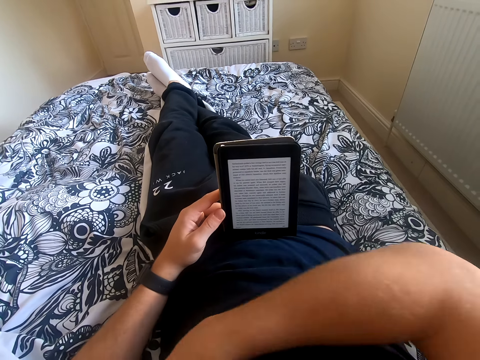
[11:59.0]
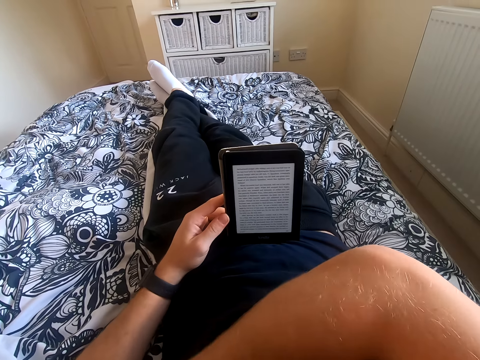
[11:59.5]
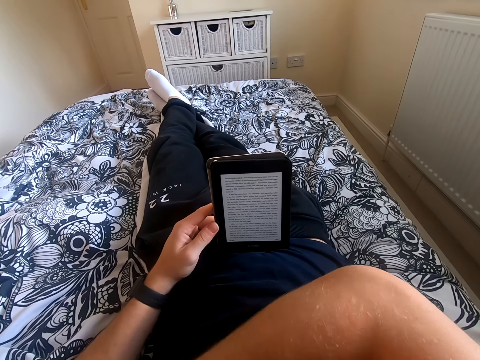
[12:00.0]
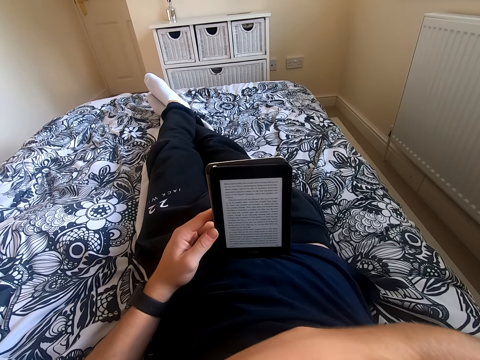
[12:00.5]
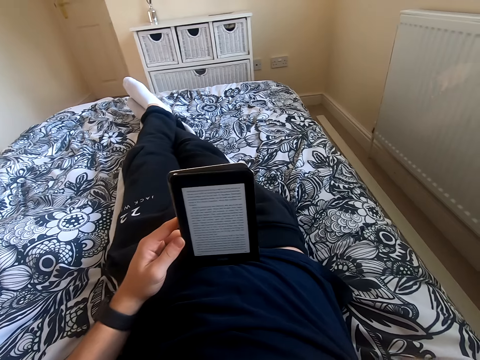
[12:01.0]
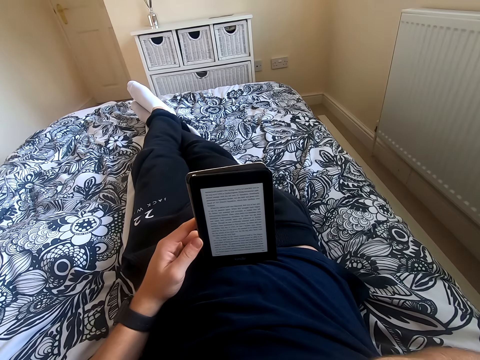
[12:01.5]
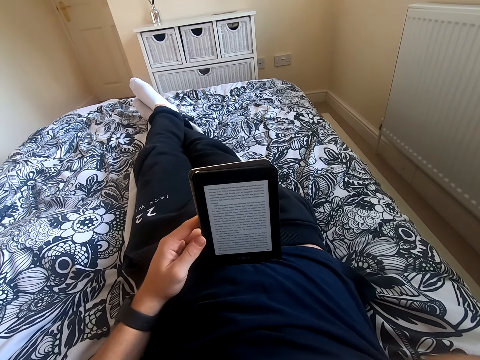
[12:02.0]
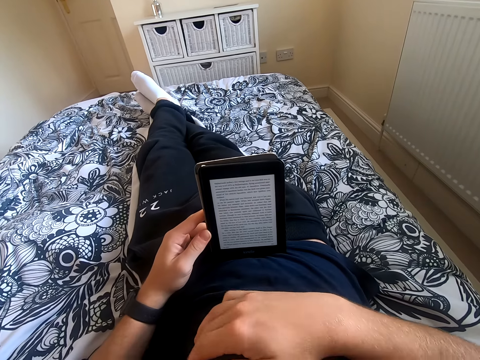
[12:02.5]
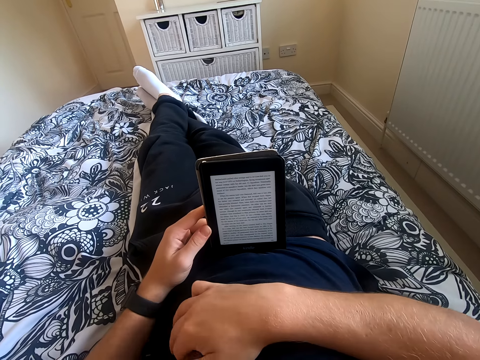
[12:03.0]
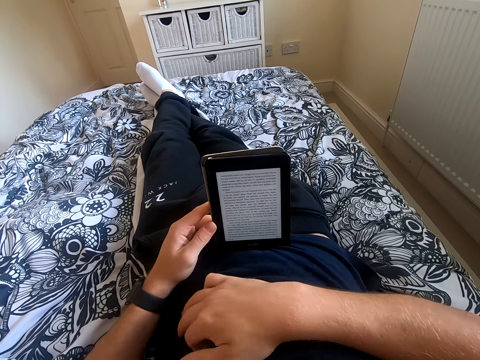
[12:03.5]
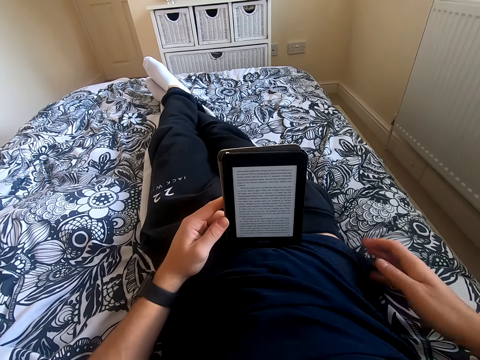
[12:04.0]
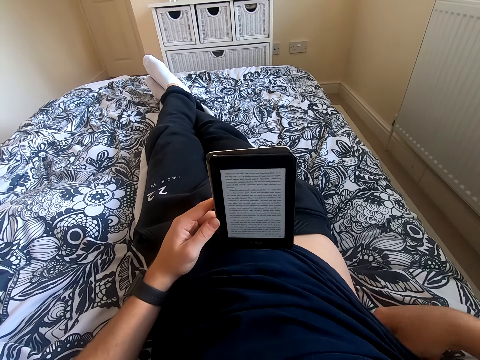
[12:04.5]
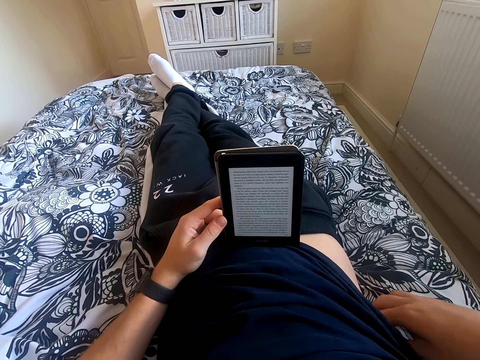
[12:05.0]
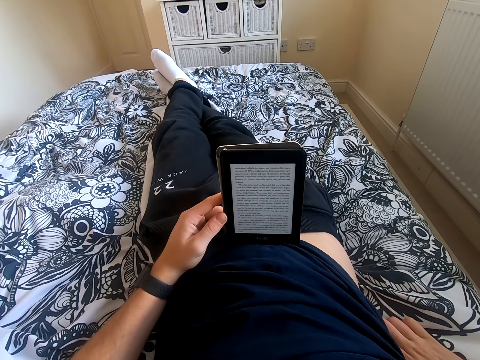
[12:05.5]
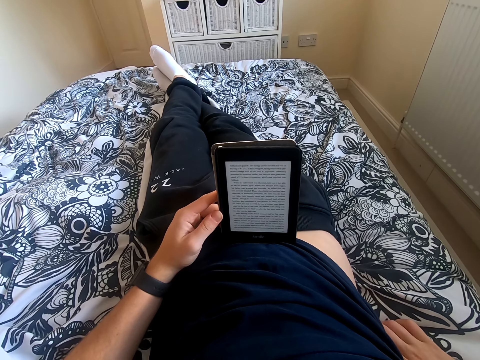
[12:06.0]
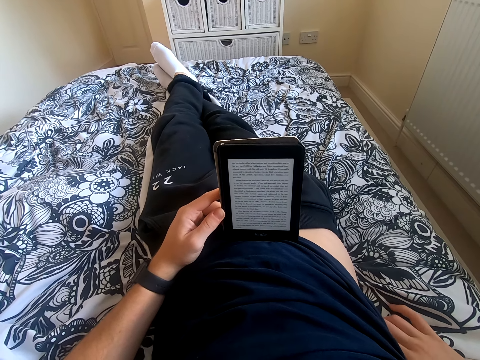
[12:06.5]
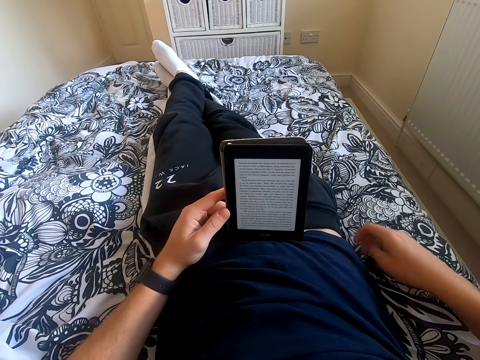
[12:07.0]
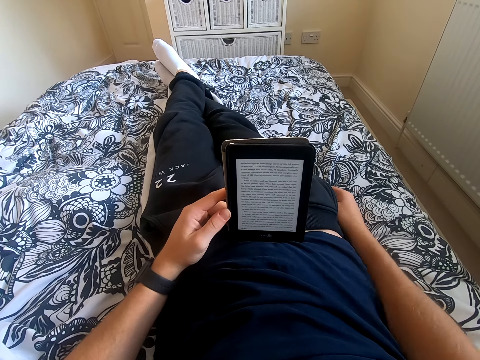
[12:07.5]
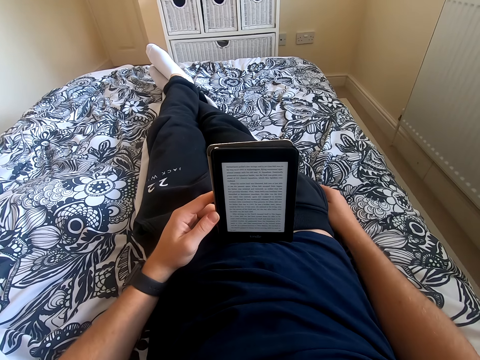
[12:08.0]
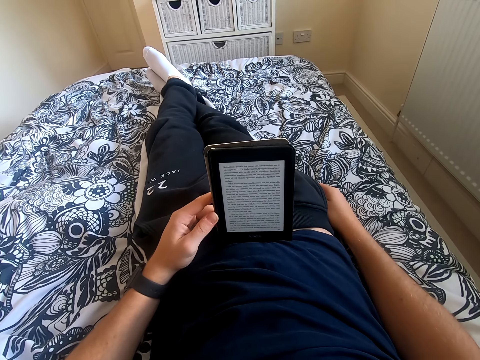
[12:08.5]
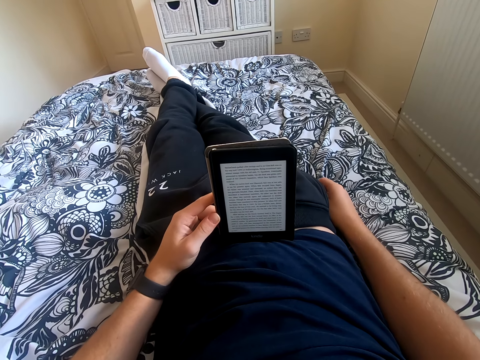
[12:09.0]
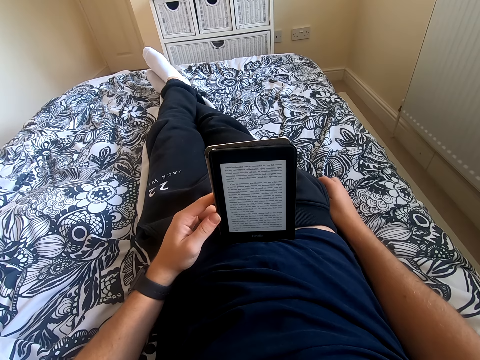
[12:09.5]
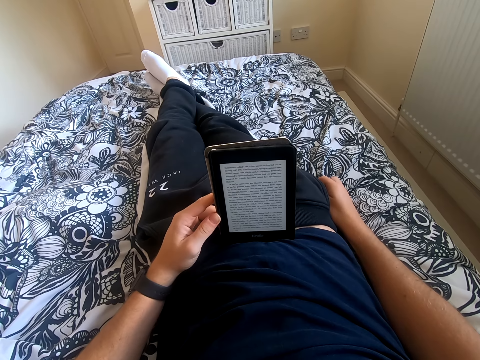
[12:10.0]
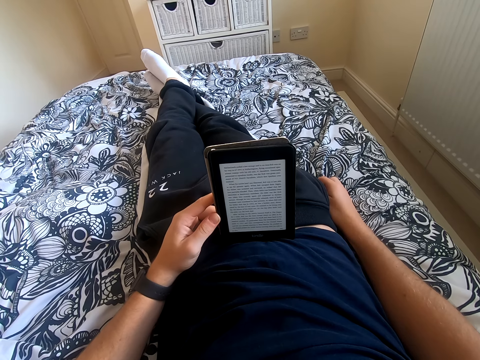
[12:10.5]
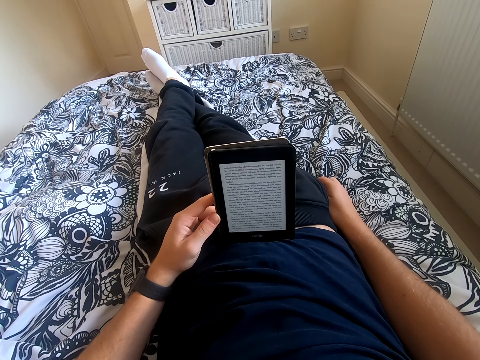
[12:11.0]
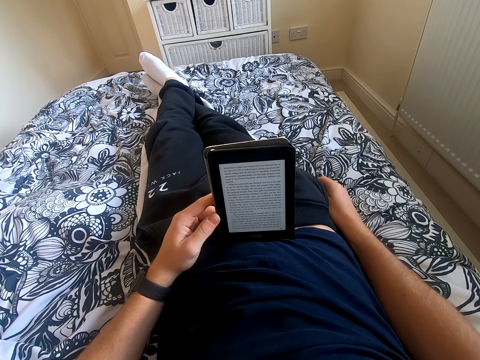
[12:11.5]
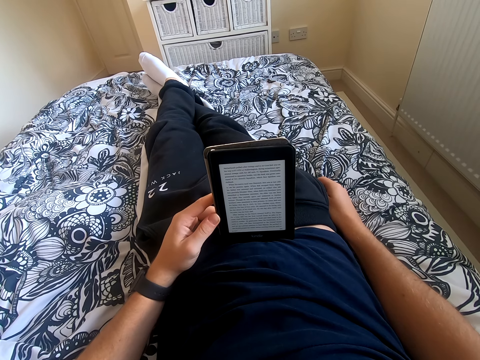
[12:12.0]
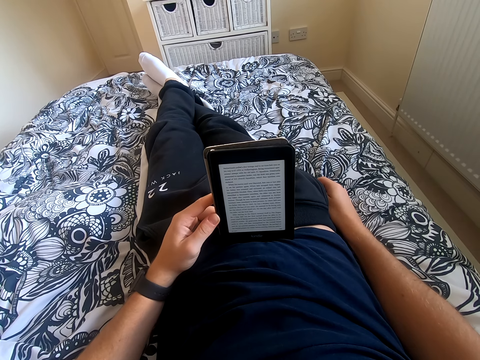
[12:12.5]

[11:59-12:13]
The camera wearer lifts his right hand from the tablet. He touches something. He scratches his body. He reads the book on the tablet. He scratches his chest and pulls his t-shirt. He scratches his body. He adjusts his t-shirt. He places his right hand on the bed. He reads on the tablet.

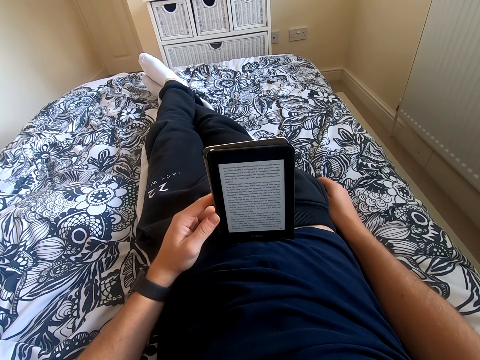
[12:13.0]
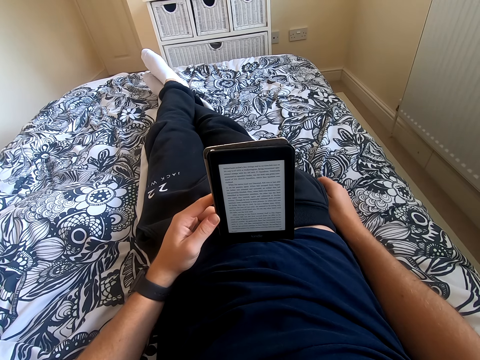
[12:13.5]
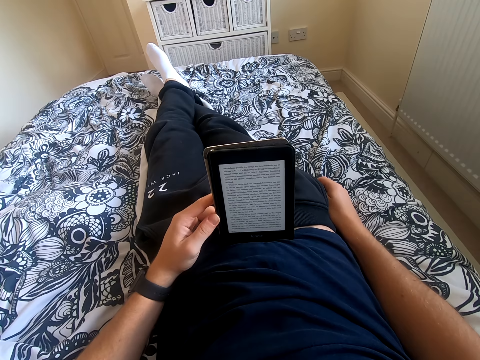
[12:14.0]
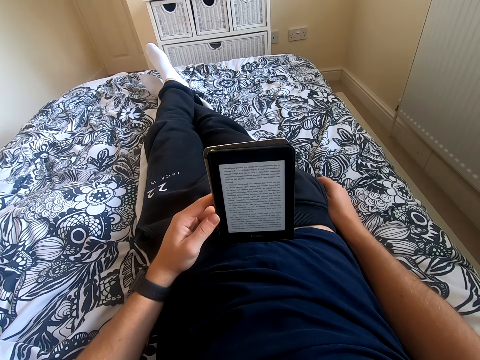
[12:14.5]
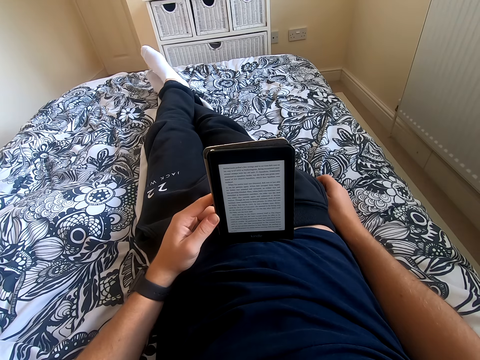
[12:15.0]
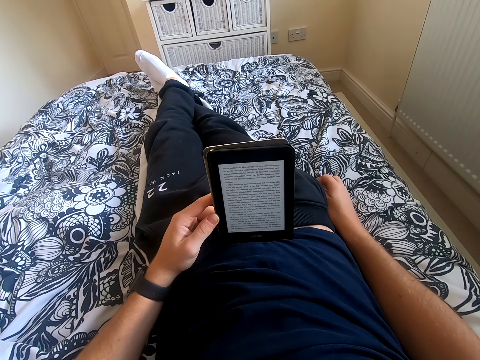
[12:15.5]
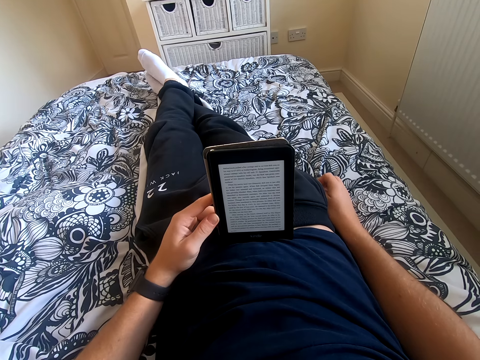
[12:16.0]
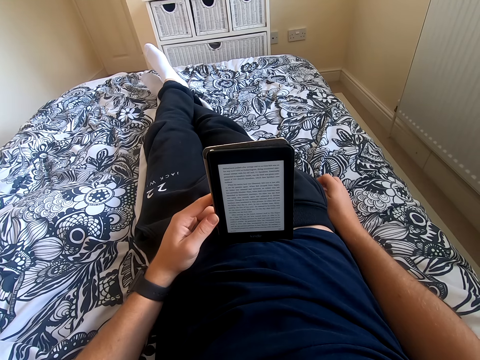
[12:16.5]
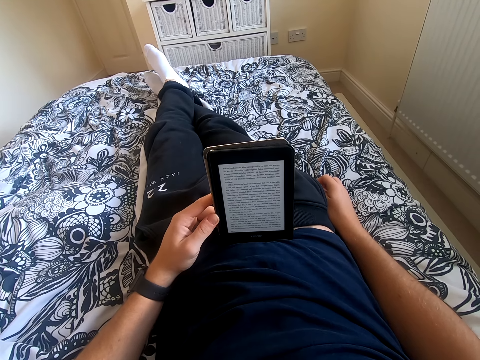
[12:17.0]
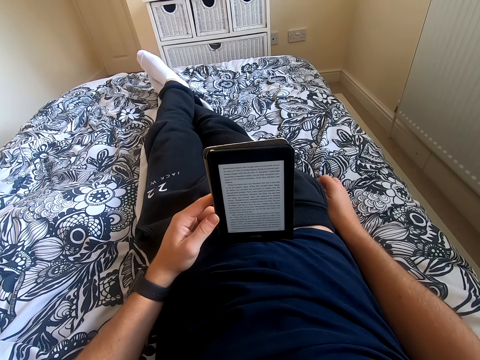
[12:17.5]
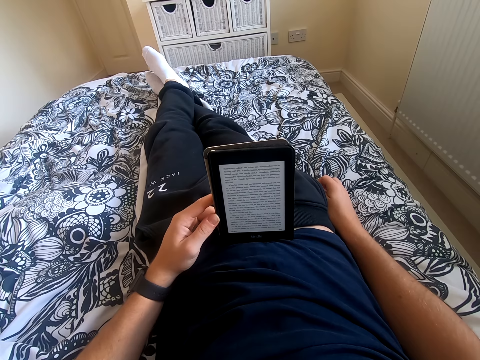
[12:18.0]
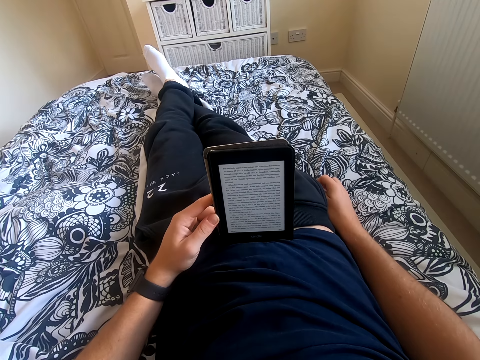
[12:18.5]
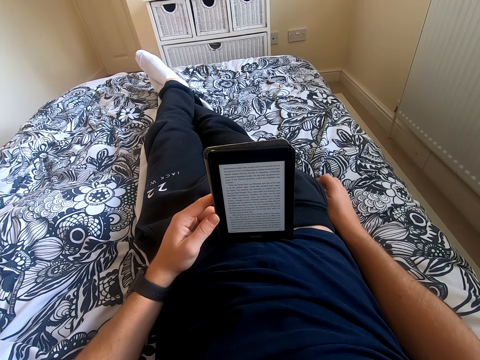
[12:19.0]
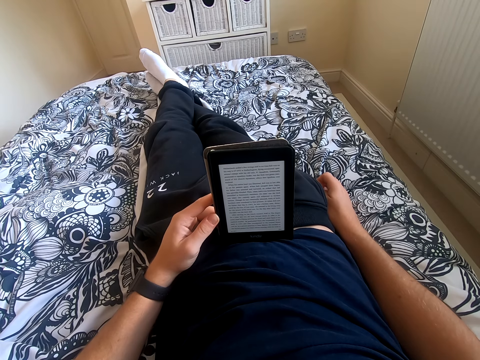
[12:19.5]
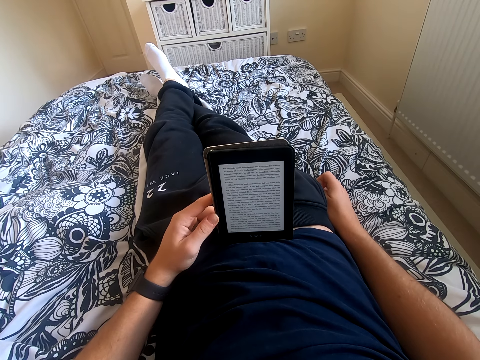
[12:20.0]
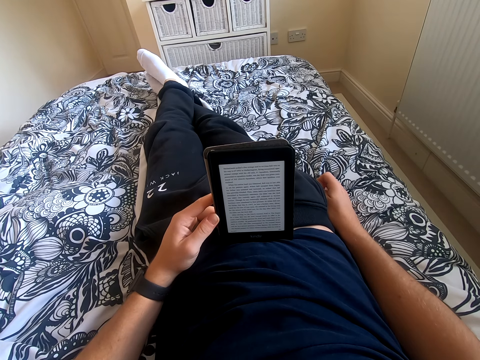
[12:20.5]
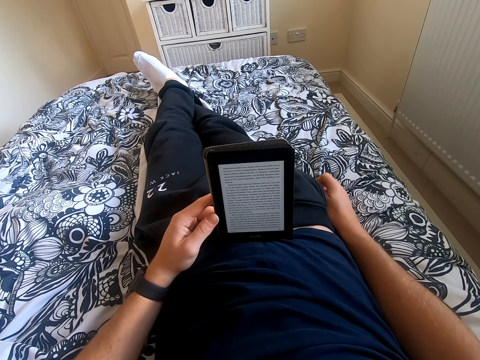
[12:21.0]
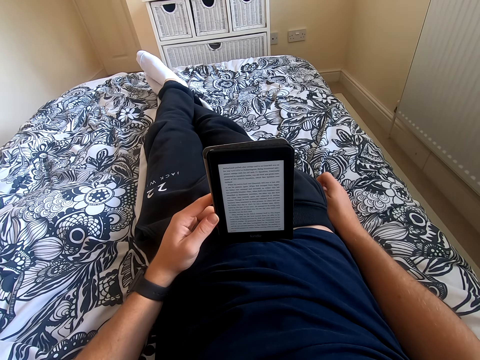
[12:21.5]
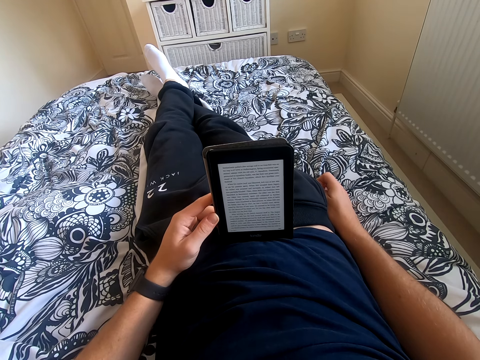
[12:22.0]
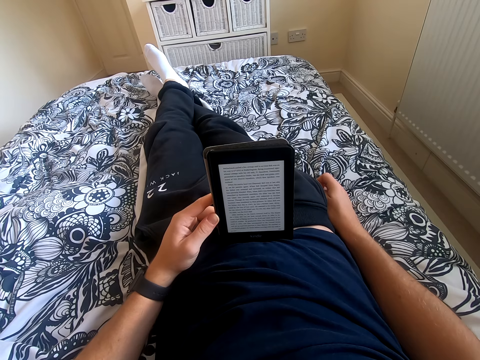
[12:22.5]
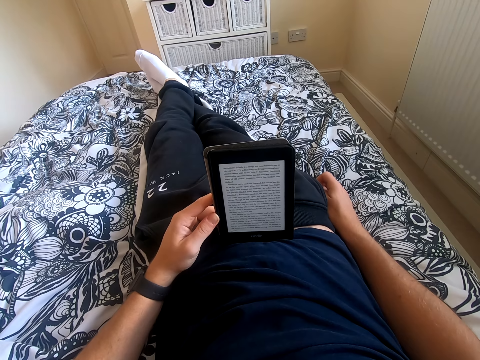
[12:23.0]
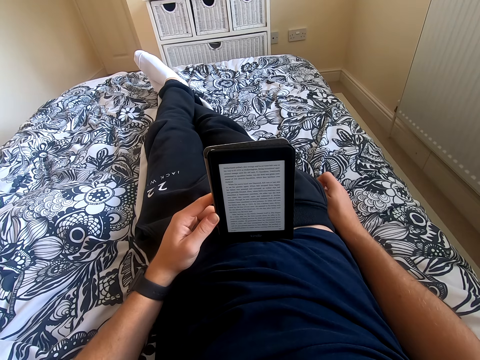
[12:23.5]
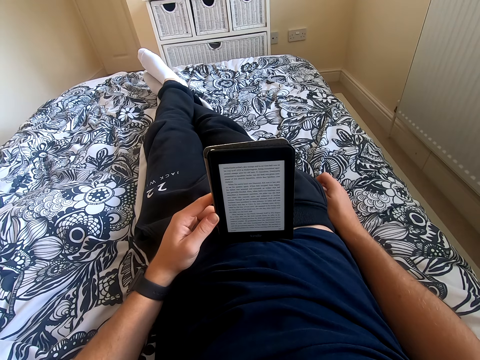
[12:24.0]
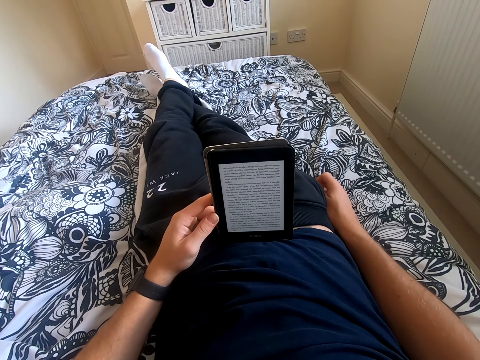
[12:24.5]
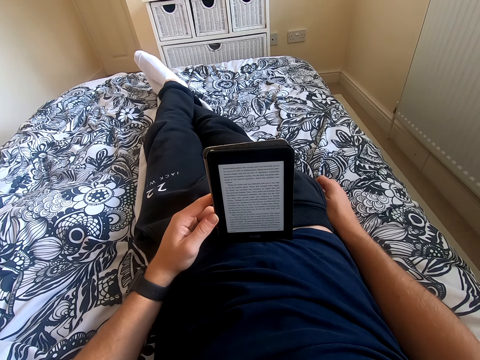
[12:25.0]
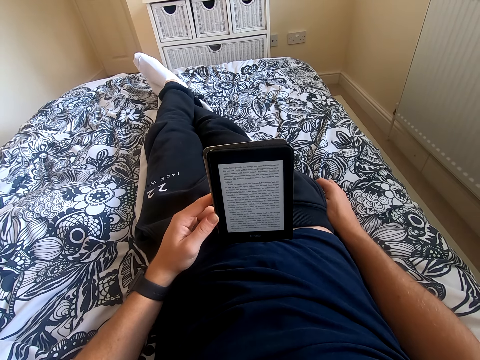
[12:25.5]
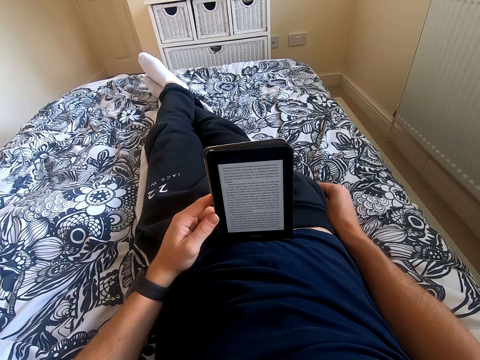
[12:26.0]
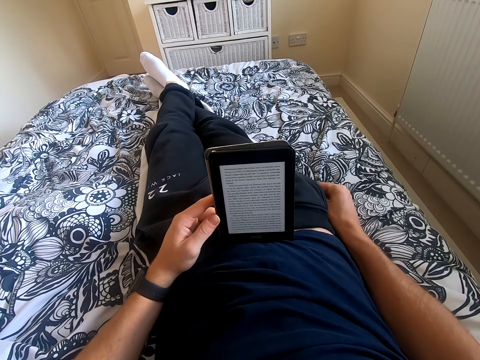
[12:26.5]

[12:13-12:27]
The camera wearer reads the book on the tablet.
